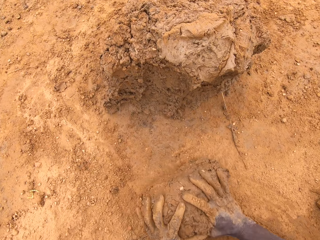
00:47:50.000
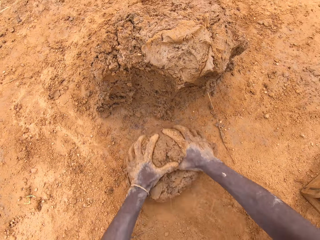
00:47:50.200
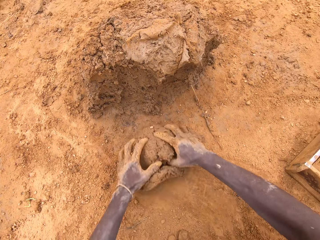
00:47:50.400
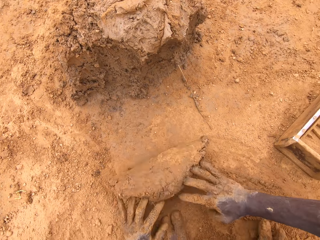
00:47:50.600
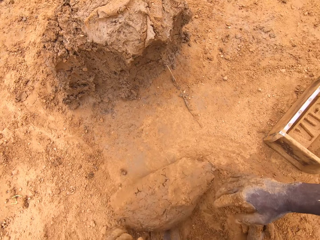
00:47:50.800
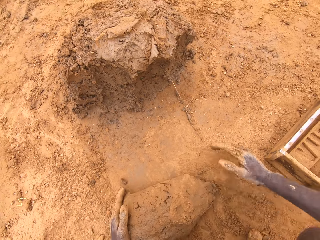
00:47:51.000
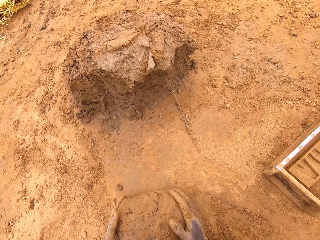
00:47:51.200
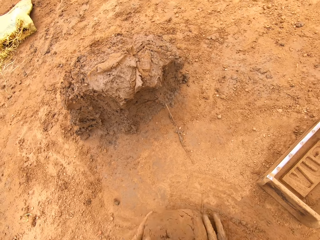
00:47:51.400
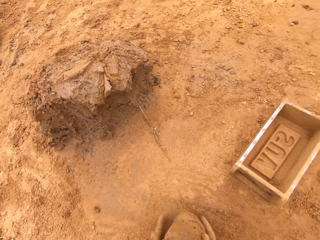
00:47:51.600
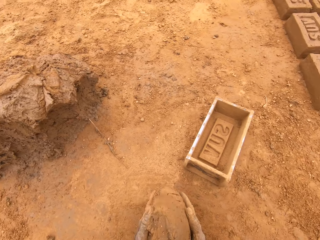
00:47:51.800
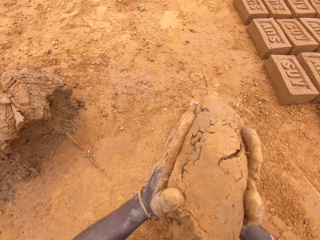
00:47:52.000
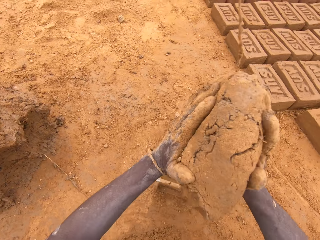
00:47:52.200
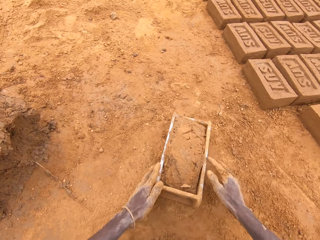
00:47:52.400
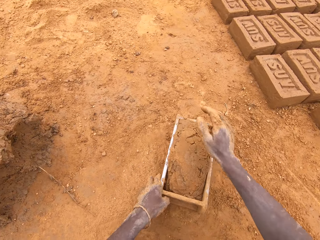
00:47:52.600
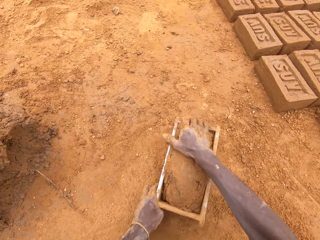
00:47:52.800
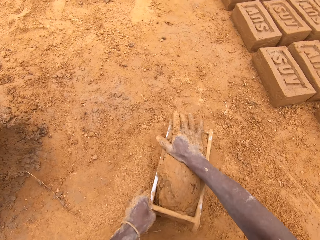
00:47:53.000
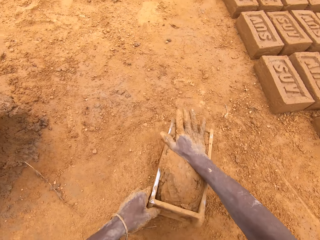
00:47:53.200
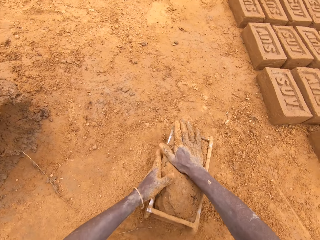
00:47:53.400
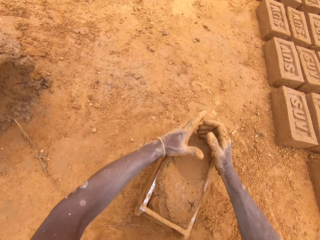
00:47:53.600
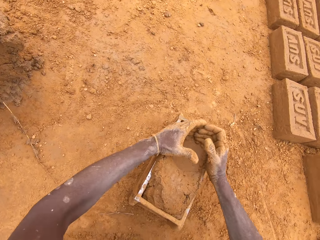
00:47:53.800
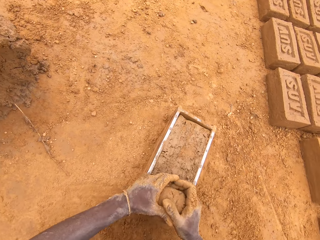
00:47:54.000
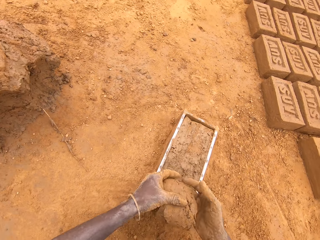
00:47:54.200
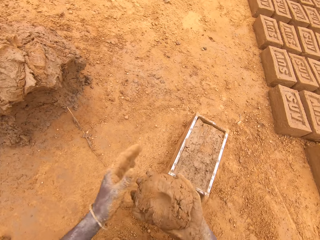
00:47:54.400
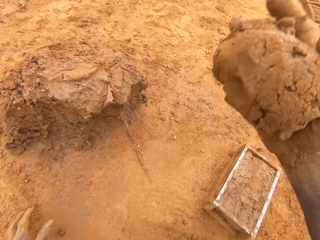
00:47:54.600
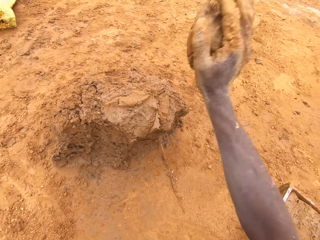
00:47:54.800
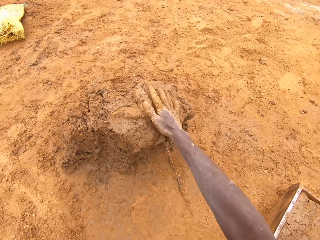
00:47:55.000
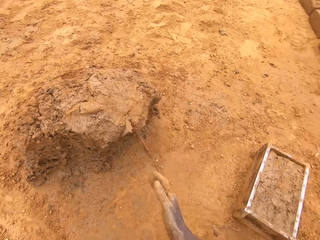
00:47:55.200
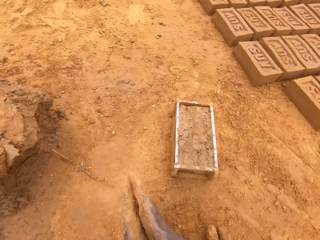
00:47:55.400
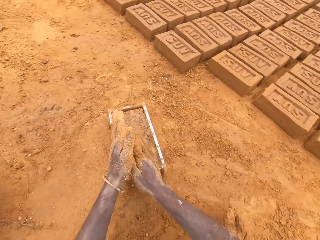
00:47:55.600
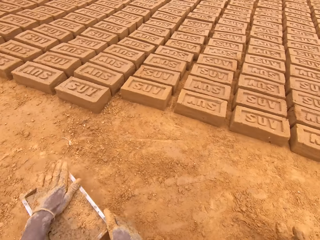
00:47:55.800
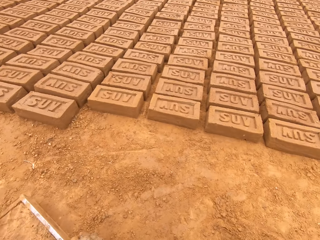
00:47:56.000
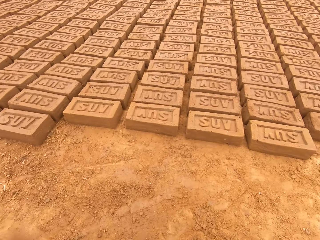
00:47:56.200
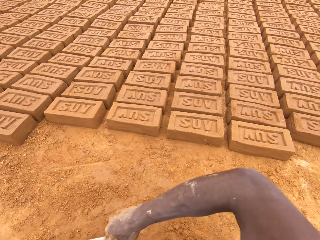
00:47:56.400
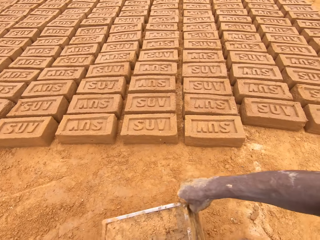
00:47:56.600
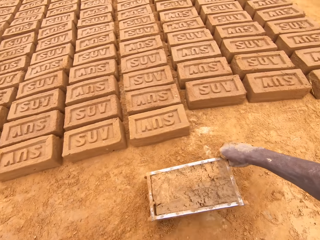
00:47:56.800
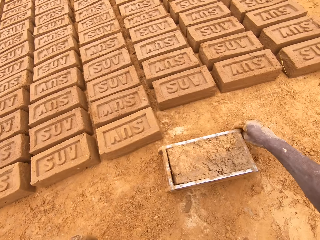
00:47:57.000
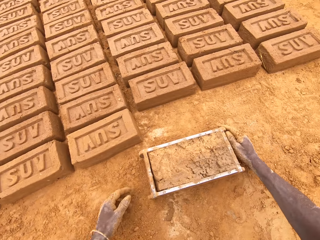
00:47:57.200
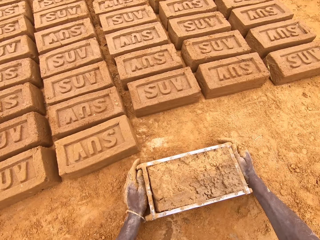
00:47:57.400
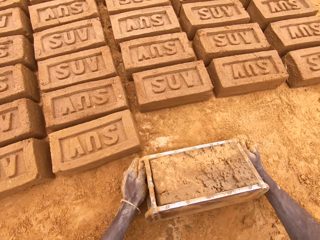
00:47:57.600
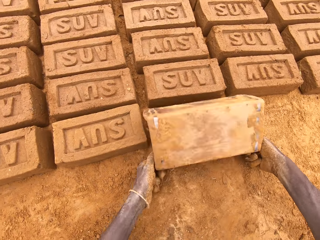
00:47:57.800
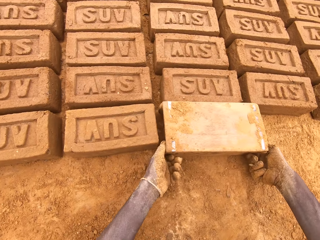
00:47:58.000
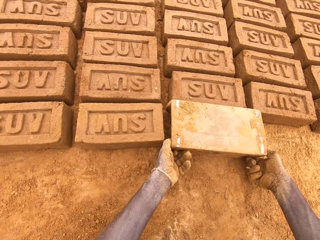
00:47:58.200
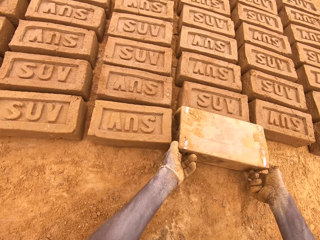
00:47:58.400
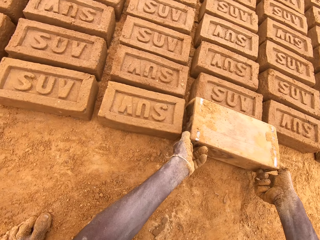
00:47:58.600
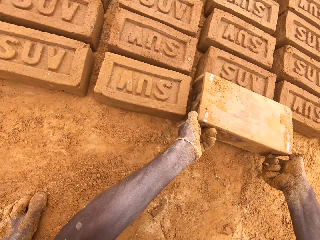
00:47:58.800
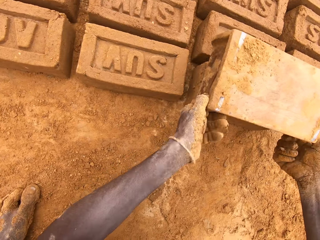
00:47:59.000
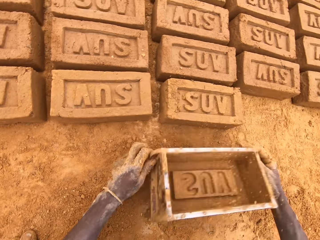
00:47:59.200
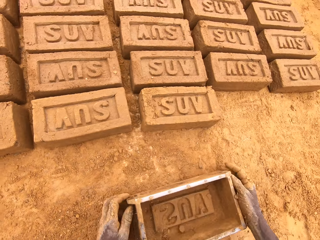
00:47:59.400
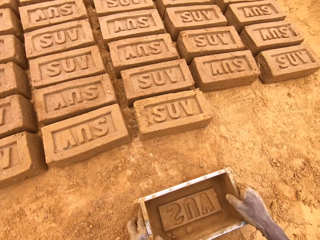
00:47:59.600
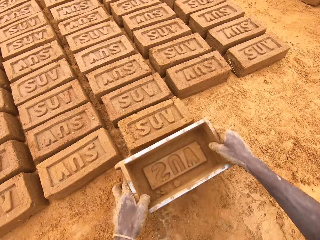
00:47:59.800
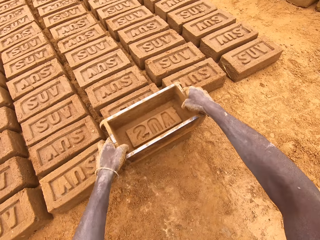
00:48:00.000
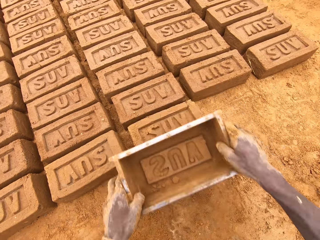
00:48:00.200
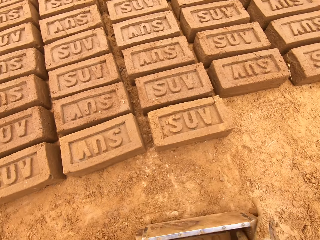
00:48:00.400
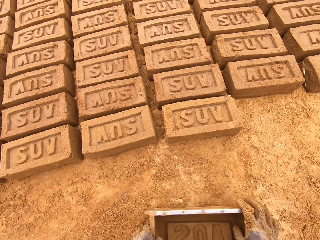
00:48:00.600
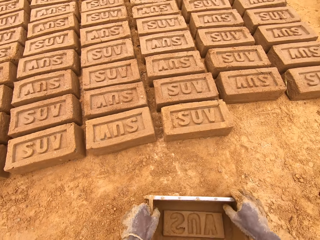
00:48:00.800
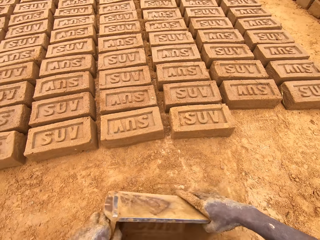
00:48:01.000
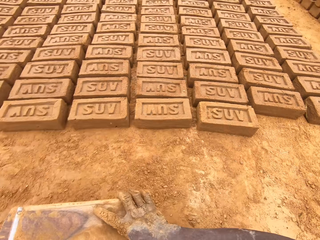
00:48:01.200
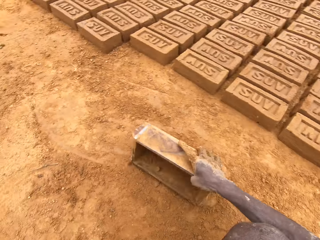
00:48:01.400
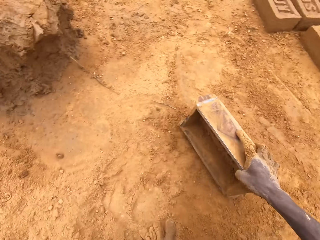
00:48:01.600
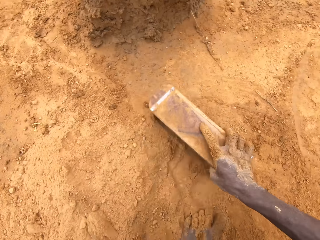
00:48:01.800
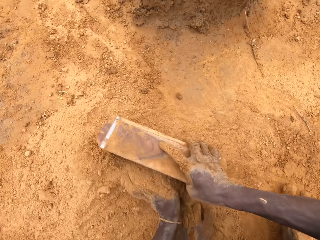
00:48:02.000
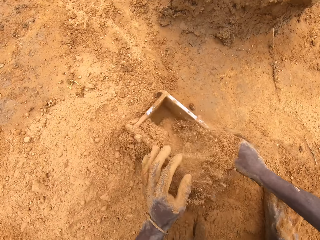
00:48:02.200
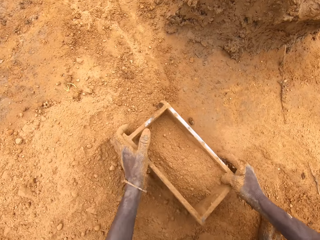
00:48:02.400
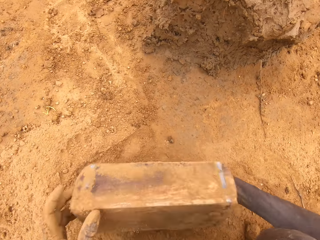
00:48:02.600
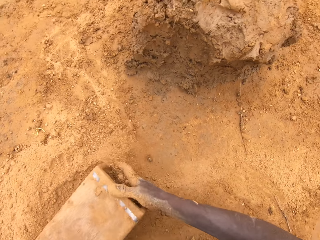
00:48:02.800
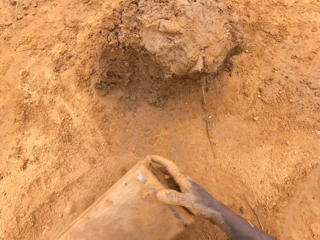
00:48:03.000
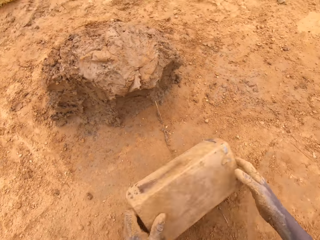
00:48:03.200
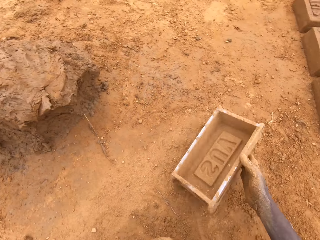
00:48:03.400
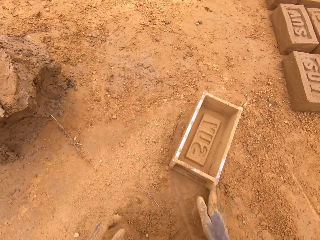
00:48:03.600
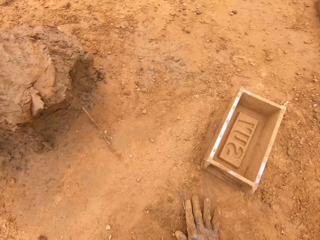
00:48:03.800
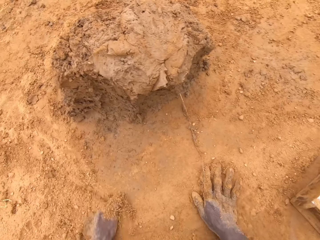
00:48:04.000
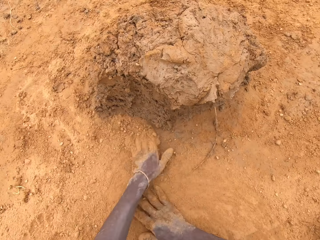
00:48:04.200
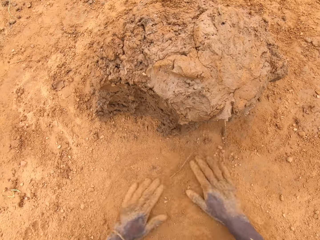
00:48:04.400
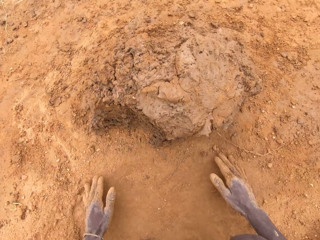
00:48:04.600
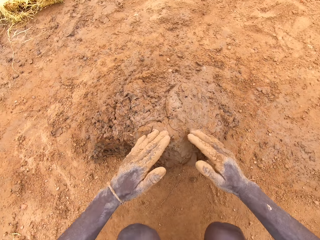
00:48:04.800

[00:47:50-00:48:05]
The camera wearer molds clay on the ground. They put clay in a brick mold or box. They move the box and level the clay in the box. They scoop clay from the brick mold. They heap the clay. They put down clay on the ground. They pick up the brick mold. They put down molded clay on the ground. They invert the box on the ground. They pull the box and move the box. They adjust molded clay on the ground. They spread soil in the brick mold. They put soil in the box. They pour the soil. They move the box. They put down the brick mold on the ground.

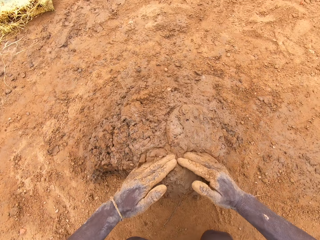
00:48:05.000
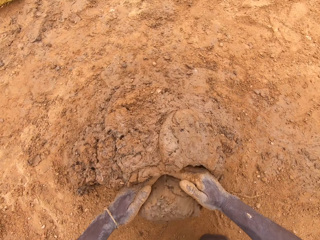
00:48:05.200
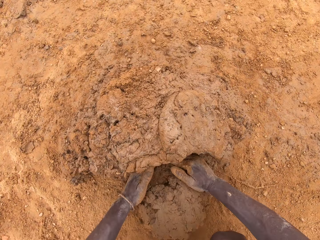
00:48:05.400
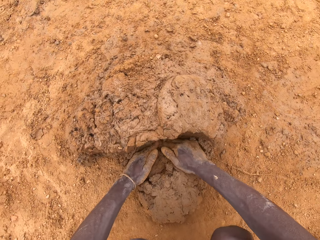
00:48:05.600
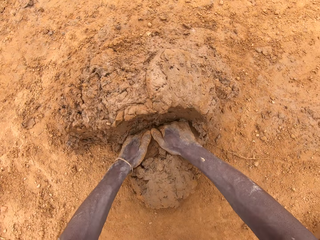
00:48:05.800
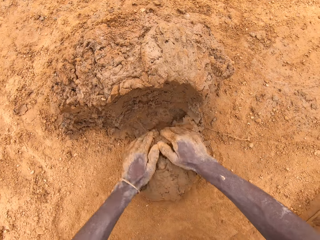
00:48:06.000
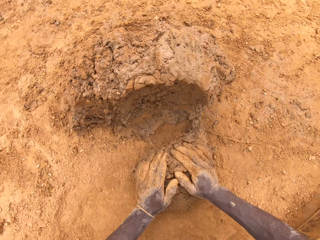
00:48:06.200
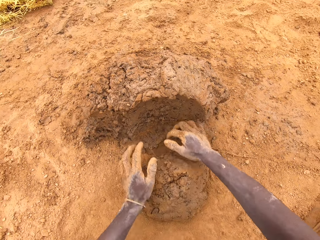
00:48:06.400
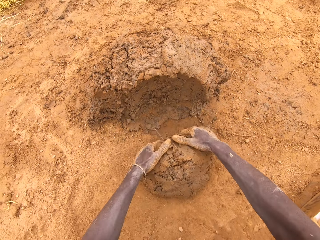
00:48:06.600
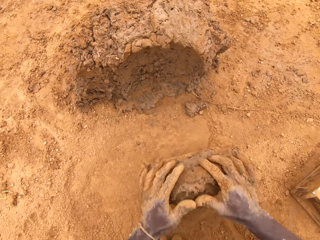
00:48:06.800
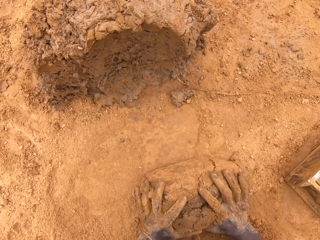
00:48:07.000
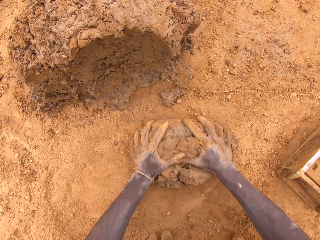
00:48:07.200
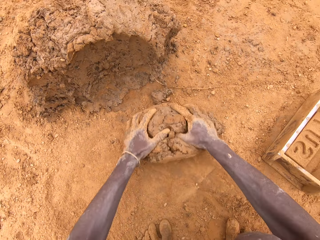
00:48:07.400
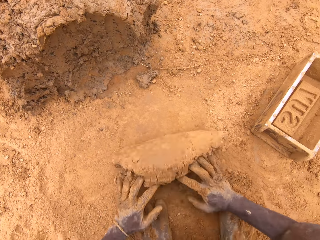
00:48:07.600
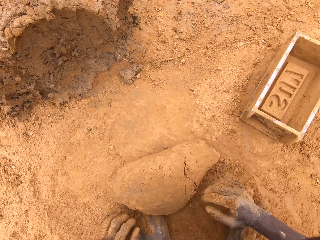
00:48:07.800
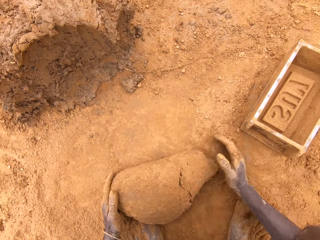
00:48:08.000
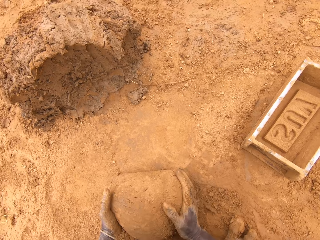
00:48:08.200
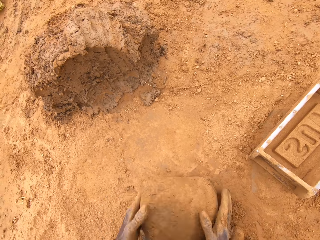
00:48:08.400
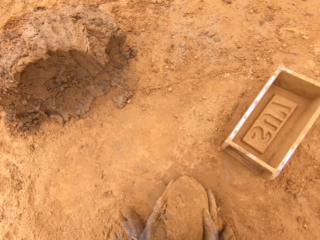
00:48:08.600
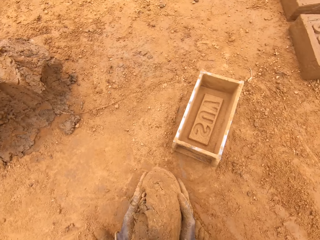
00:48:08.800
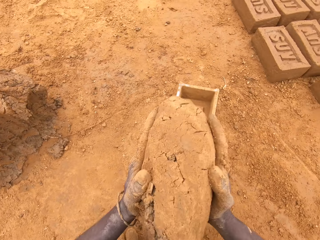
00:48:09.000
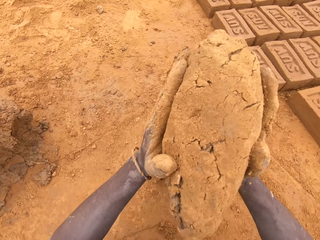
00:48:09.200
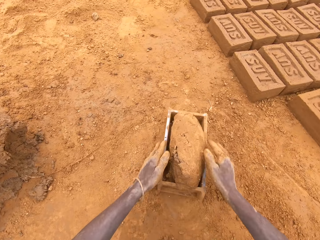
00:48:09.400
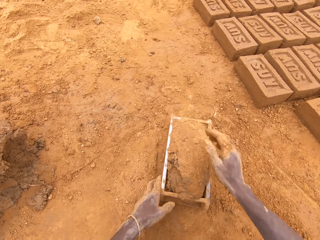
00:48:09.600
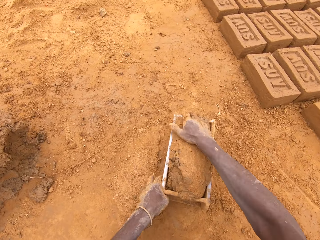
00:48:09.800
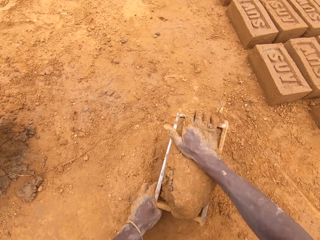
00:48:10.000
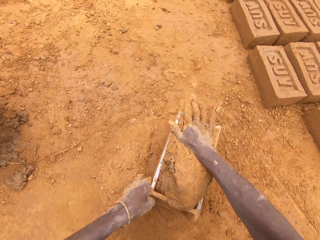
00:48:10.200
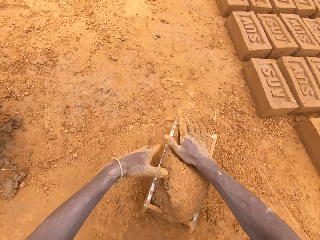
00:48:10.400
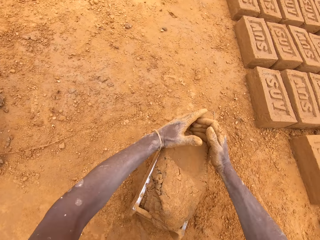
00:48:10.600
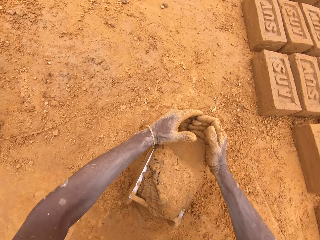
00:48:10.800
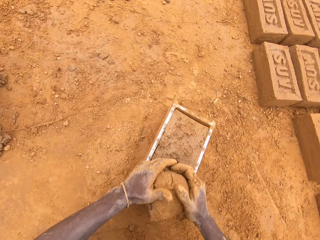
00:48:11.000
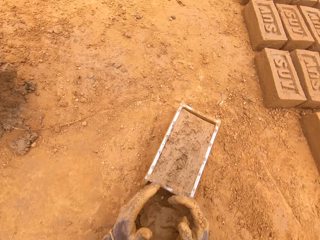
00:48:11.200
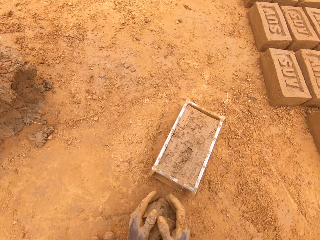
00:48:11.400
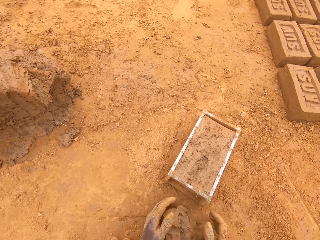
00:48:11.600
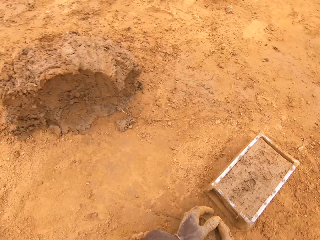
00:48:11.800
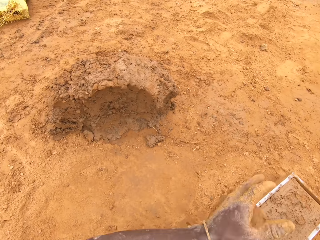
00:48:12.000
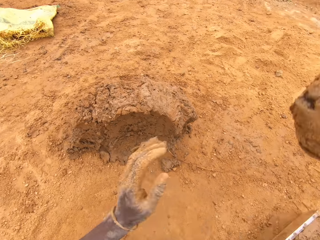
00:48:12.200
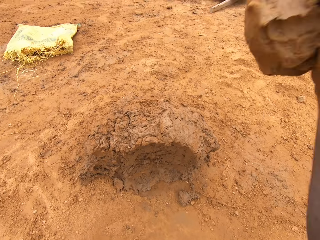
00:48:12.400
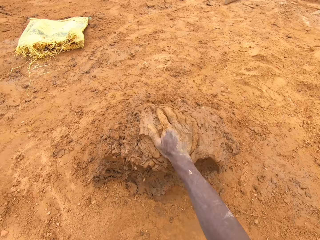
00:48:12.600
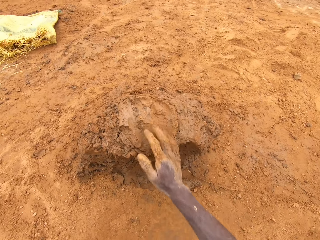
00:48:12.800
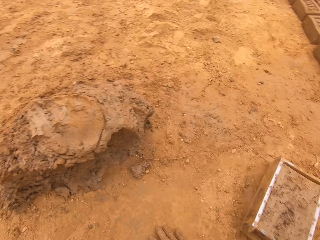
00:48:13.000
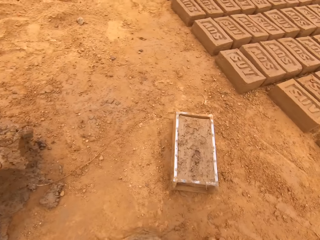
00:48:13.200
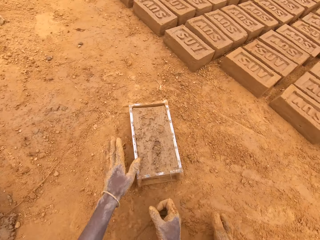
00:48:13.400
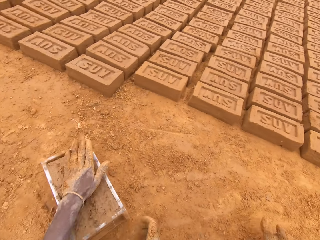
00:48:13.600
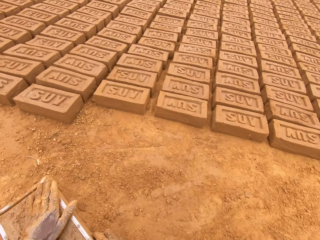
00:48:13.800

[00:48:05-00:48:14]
The camera wearer rubs hands on the ground. He cuts clay with his hands. He scoops soil with the hands. He molds clay on the ground. He puts clay in a brick mold or box. He moves the box. He scoops clay from the brick mold. He levels the clay in the box. He puts down clay on the ground. He heaps the clay.
